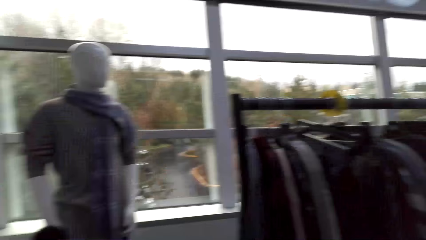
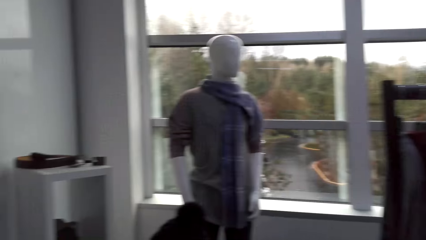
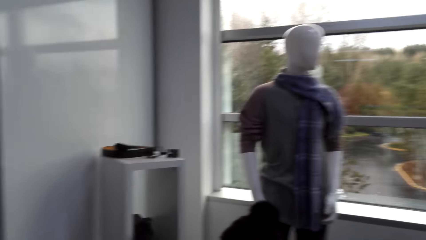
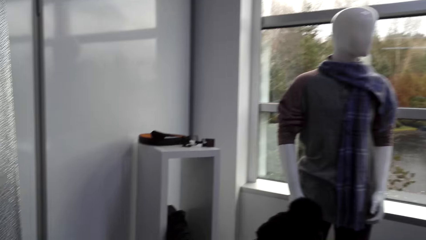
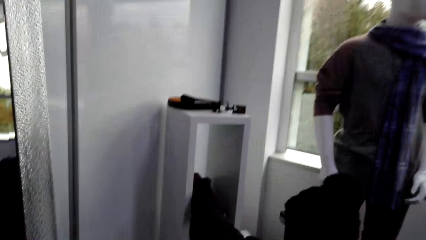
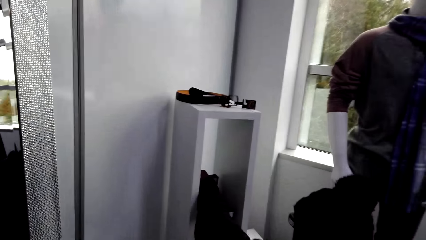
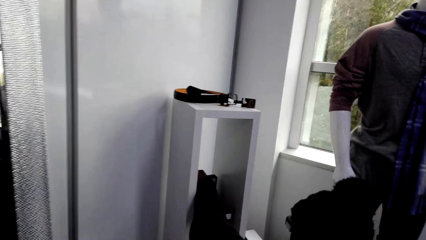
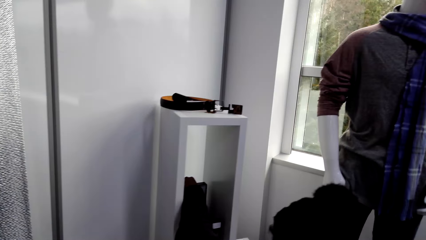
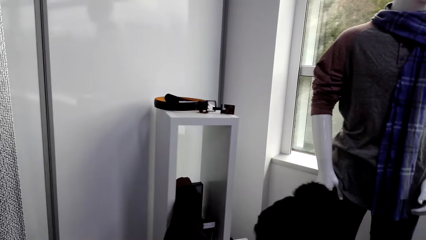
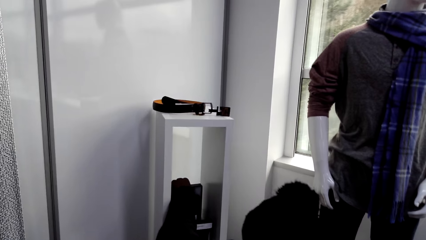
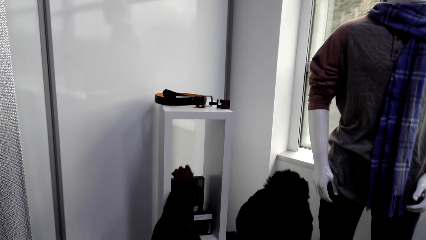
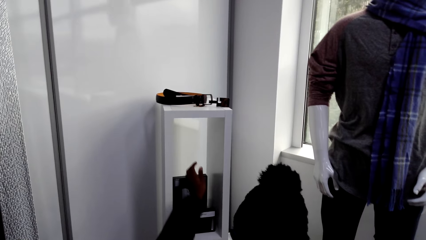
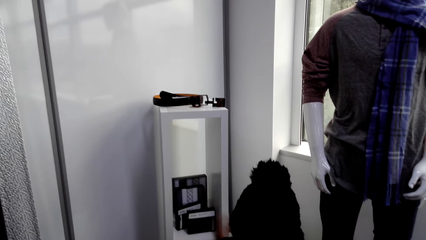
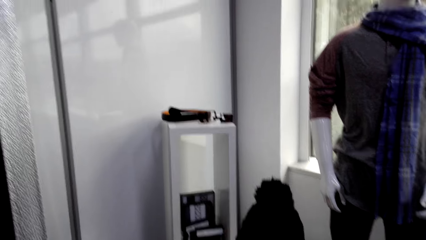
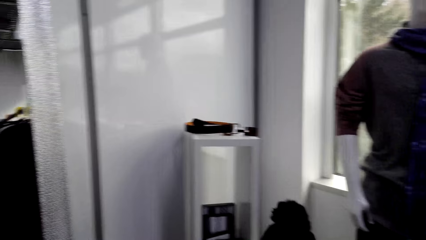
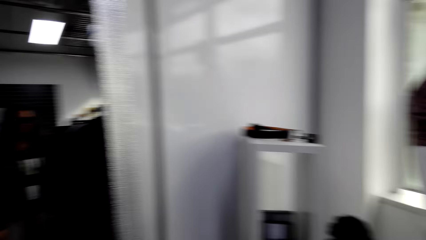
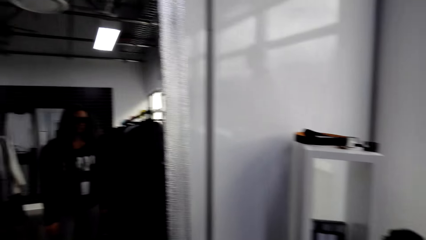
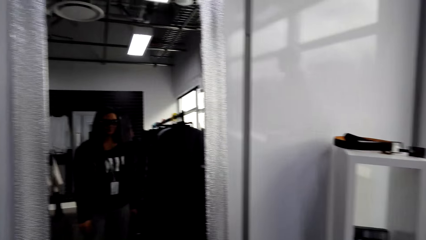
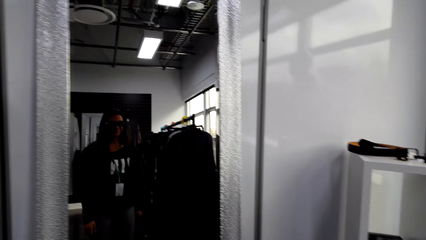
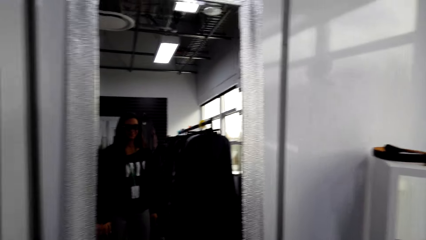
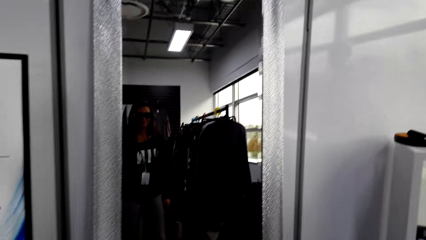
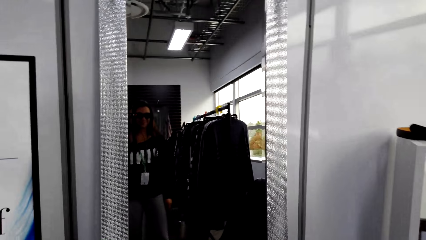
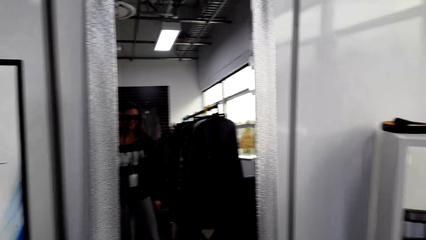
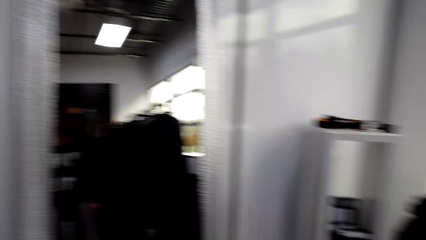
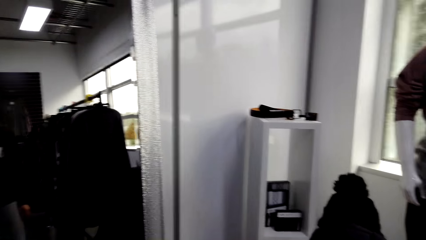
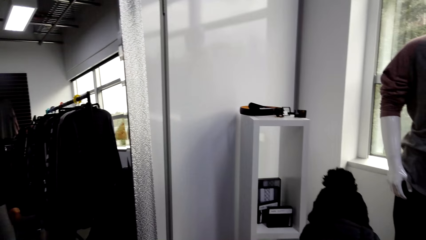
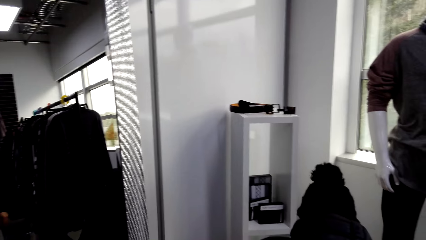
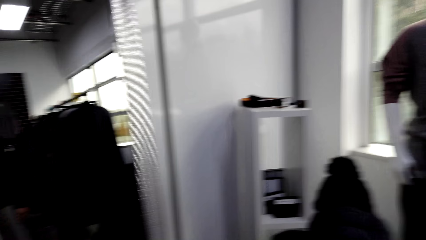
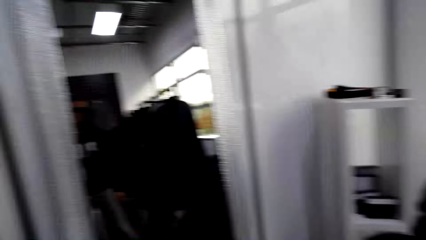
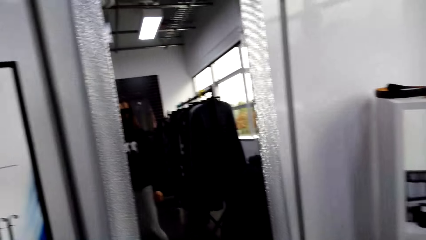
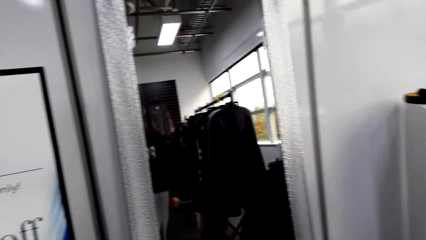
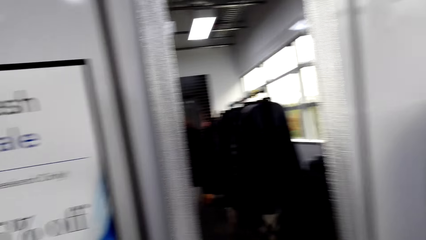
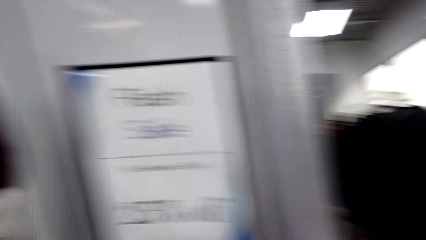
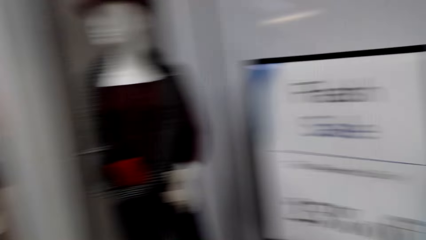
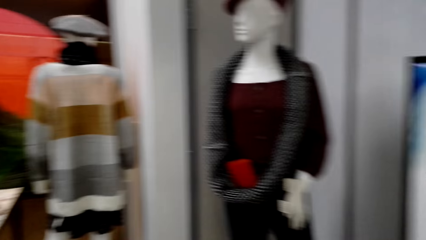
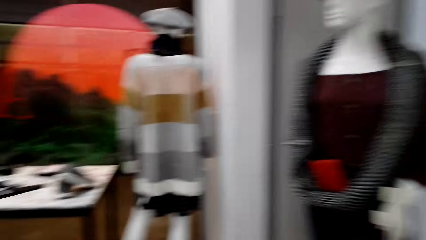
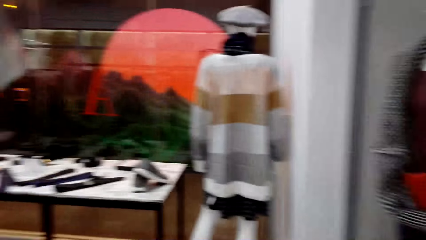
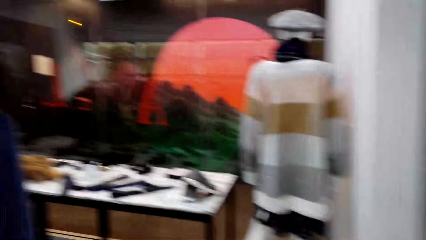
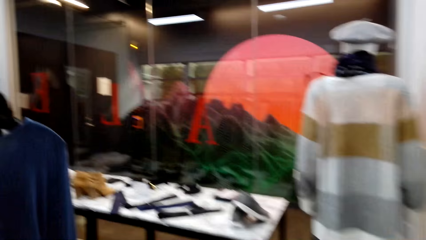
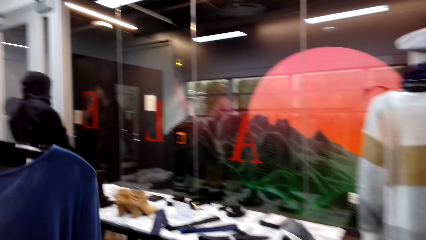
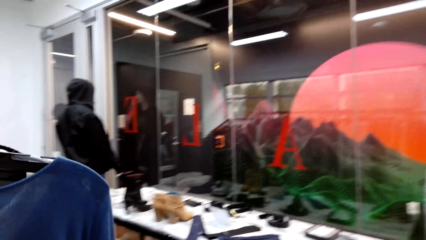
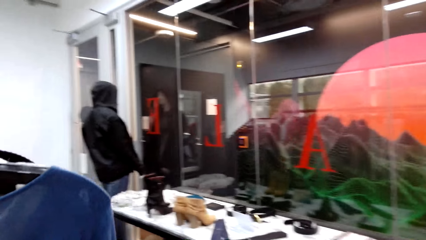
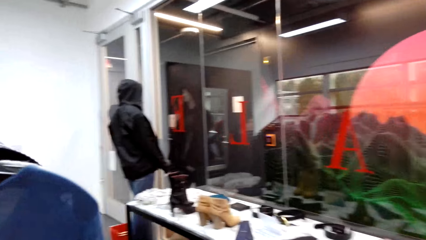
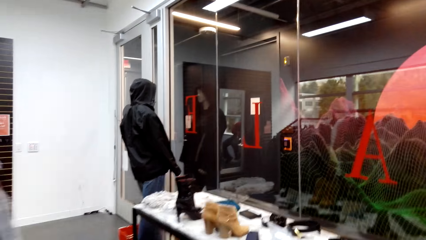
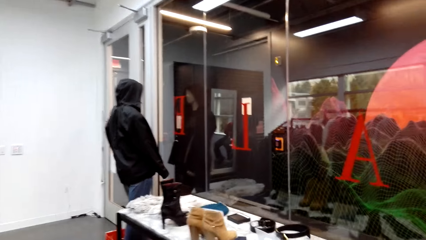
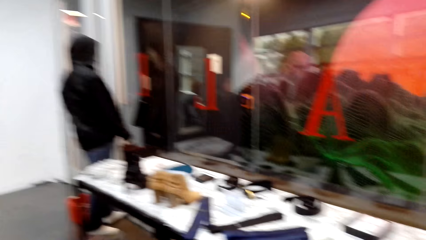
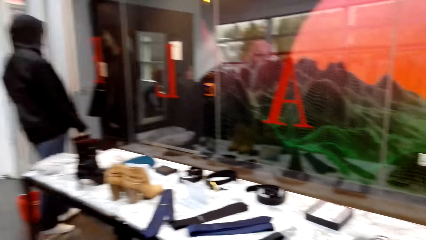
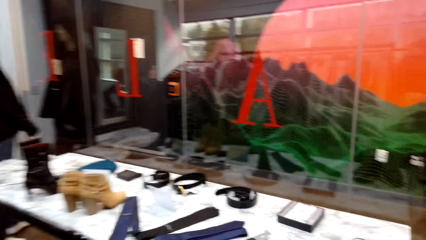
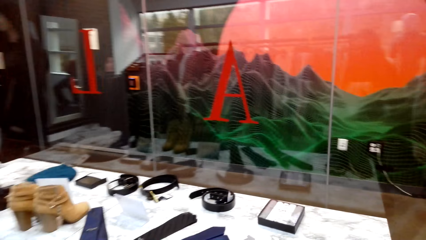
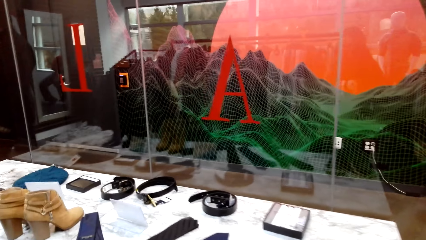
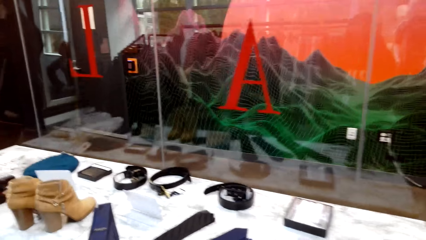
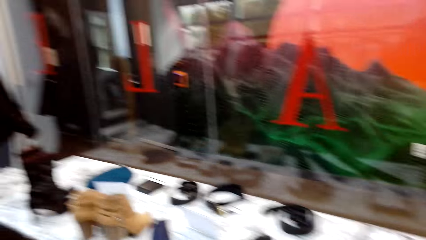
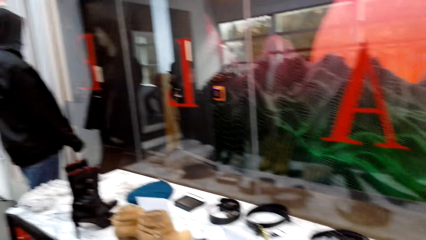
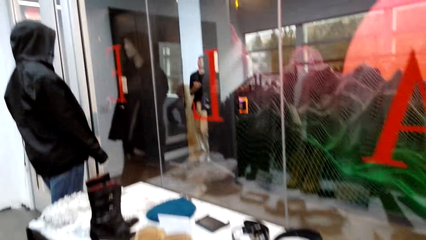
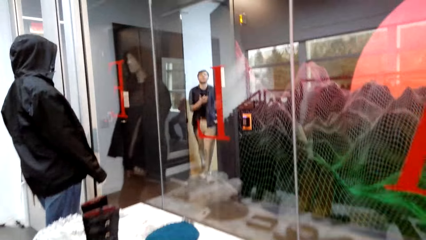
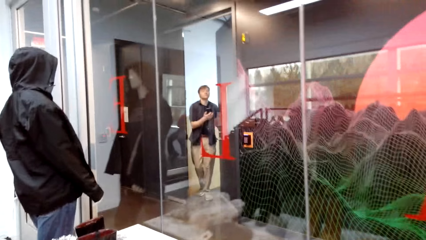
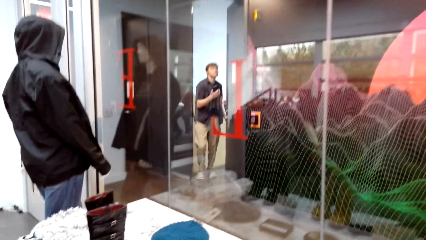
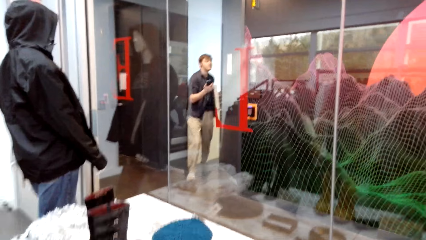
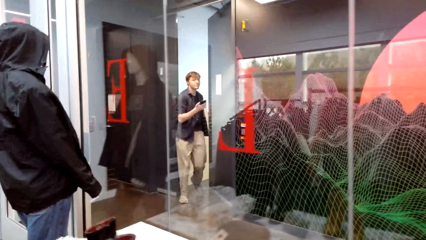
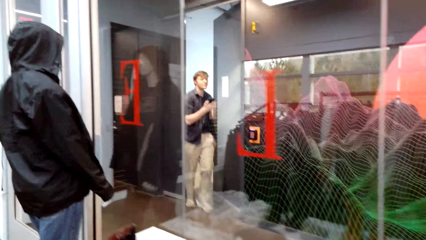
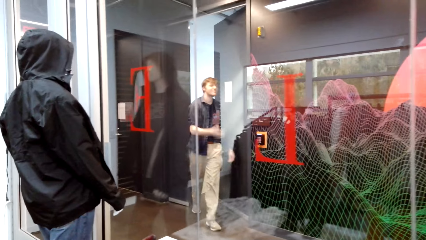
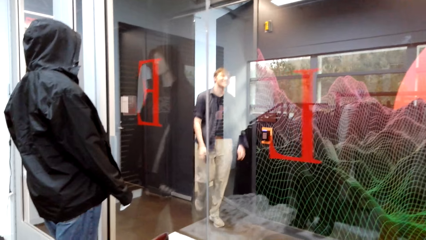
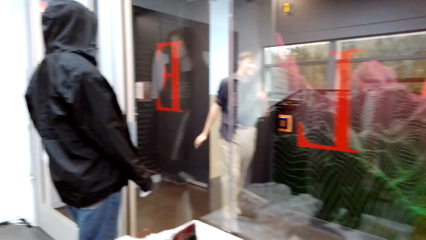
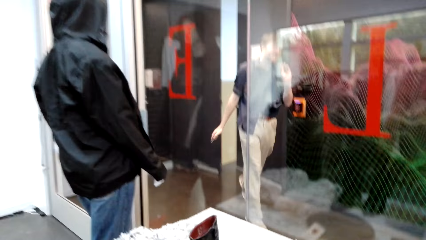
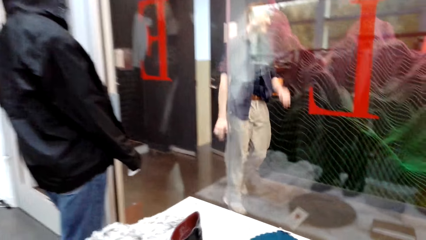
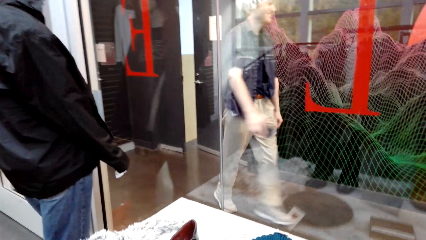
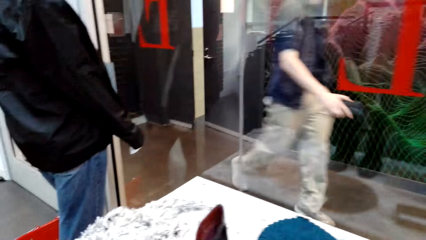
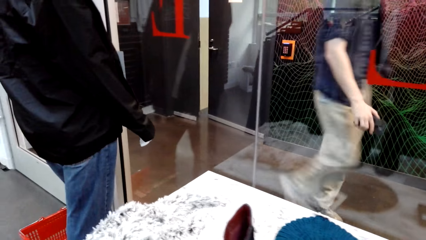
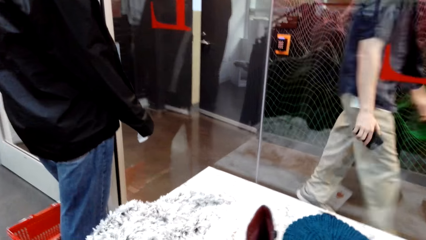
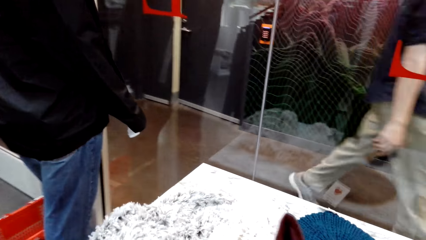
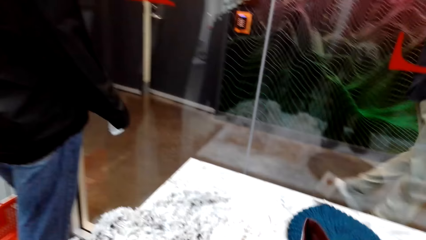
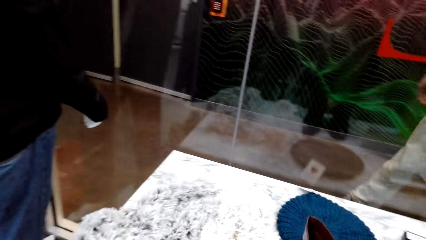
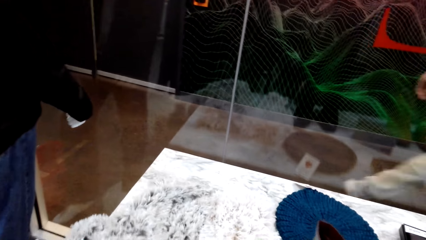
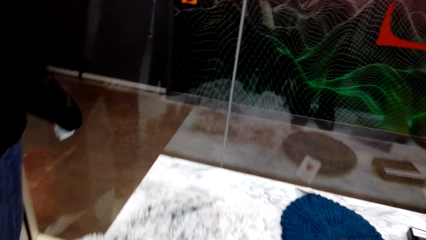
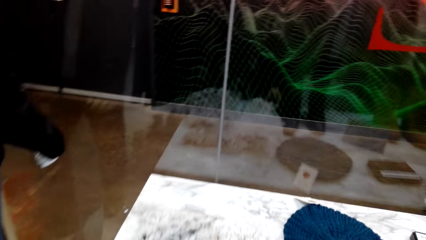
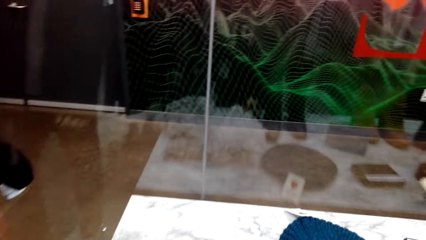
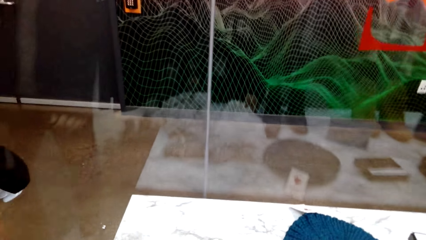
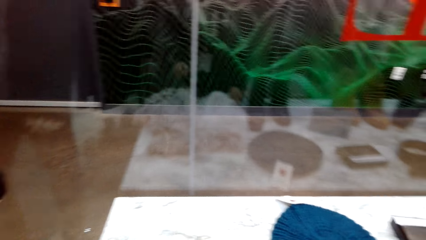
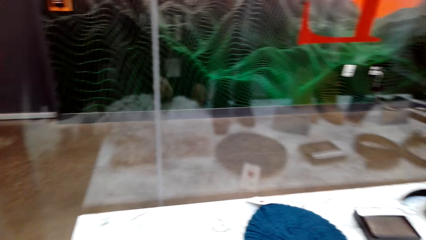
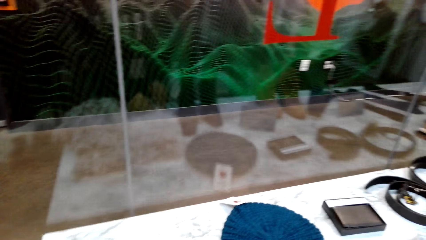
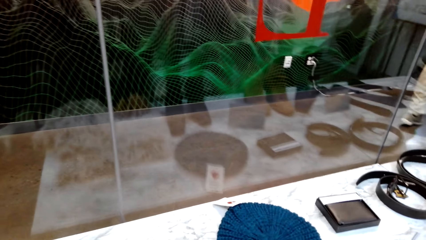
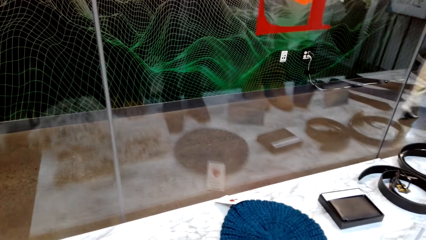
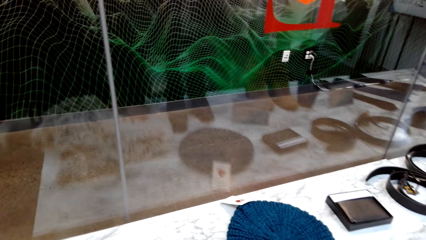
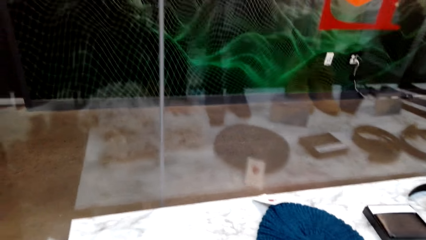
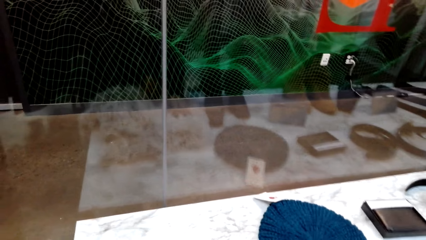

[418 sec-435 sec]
The man looks at the display shelf. The camera wearer looks in the mirror. They move in the clothing store.
